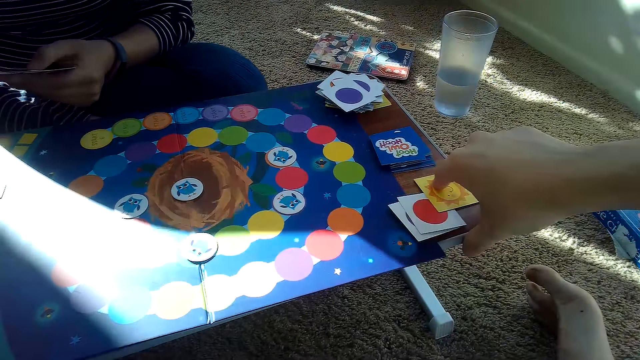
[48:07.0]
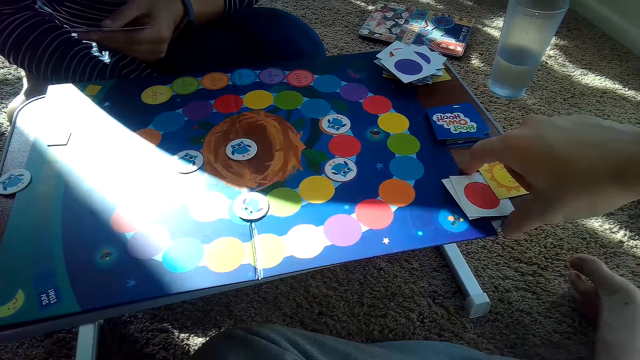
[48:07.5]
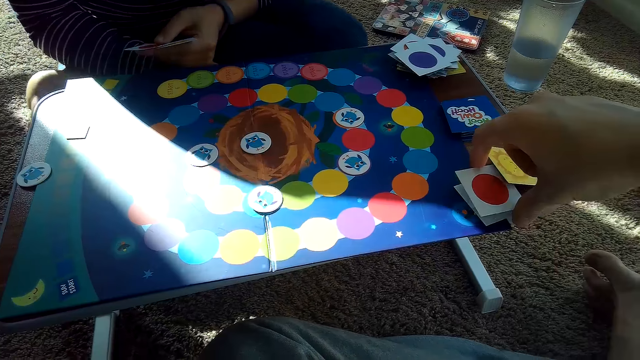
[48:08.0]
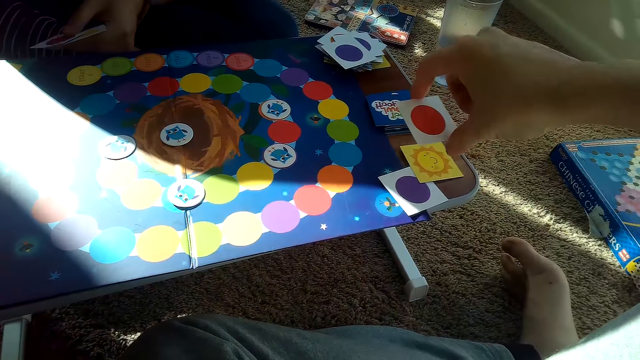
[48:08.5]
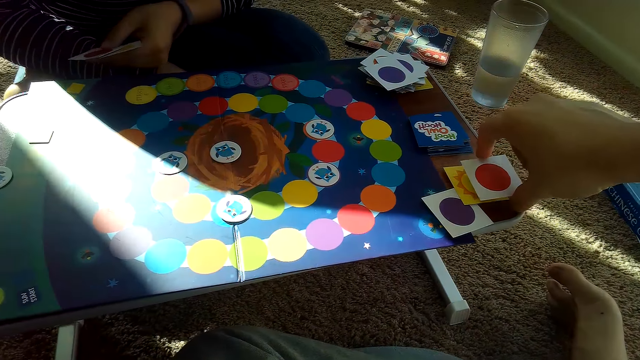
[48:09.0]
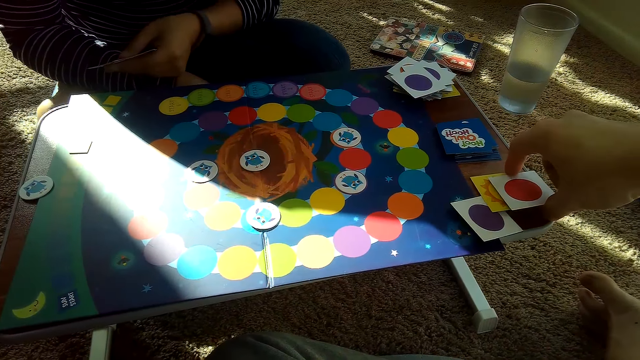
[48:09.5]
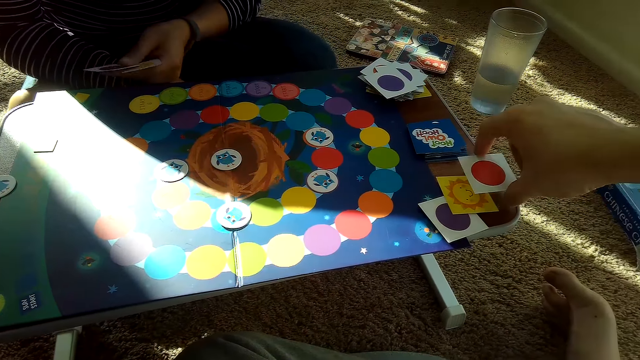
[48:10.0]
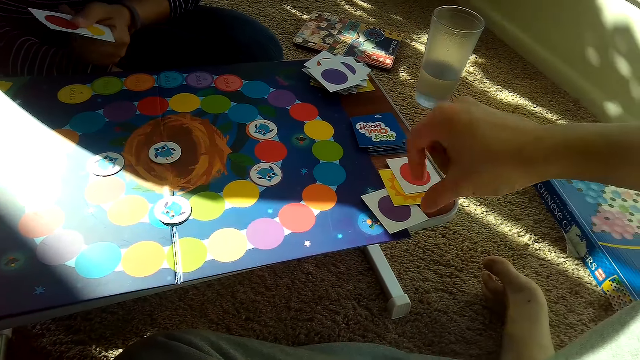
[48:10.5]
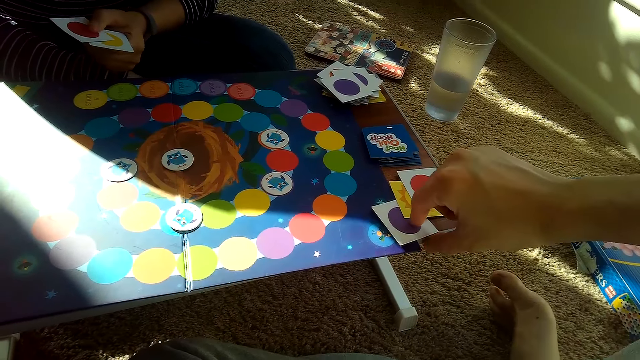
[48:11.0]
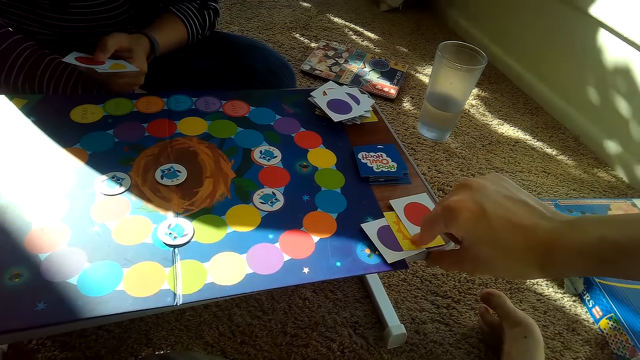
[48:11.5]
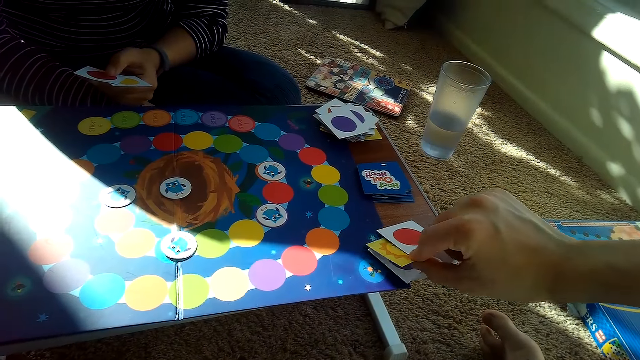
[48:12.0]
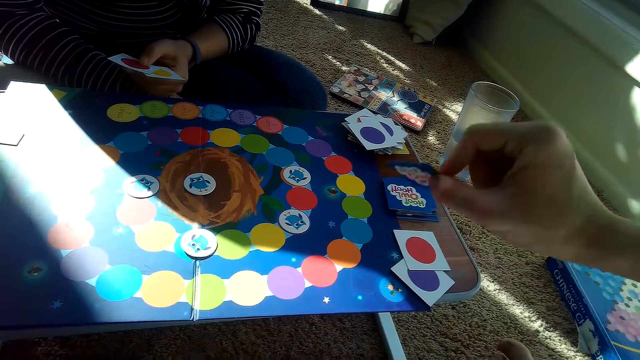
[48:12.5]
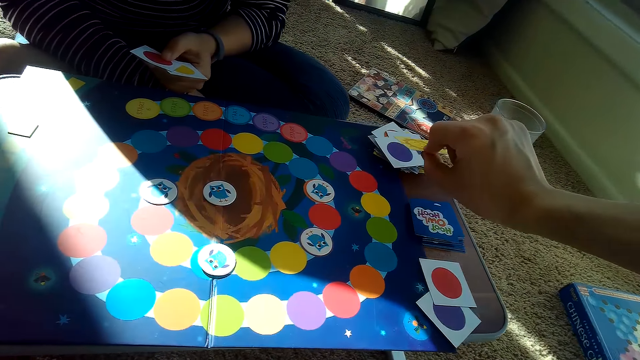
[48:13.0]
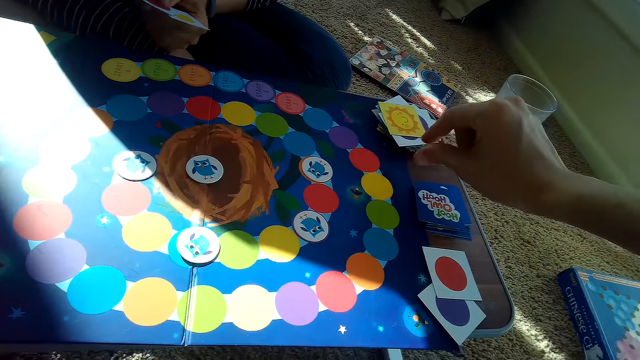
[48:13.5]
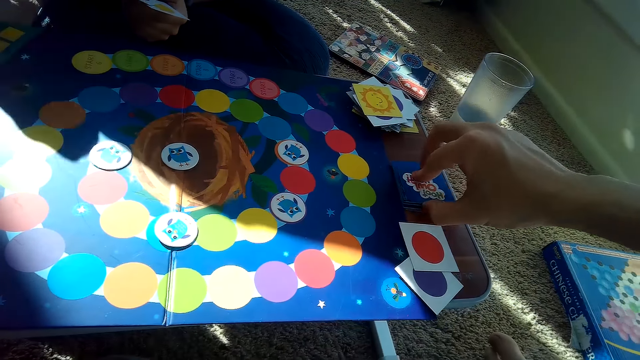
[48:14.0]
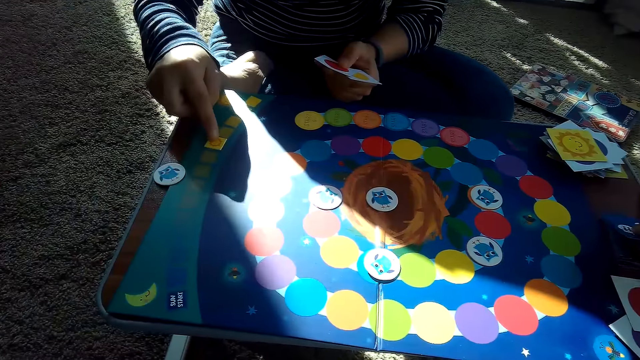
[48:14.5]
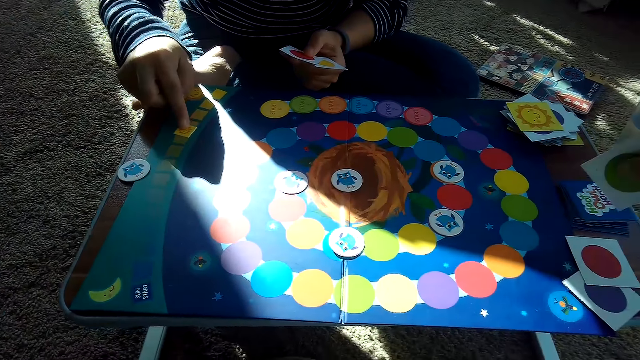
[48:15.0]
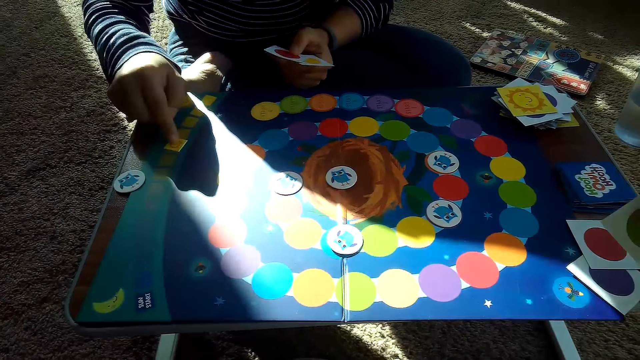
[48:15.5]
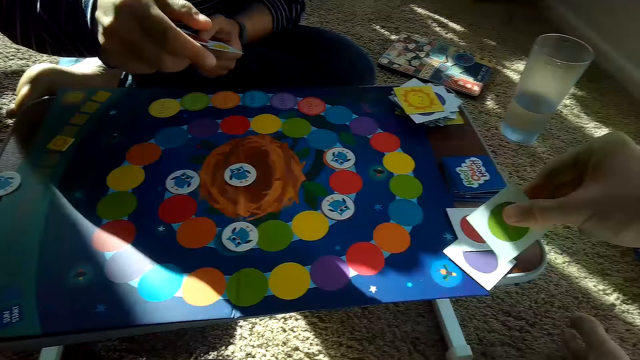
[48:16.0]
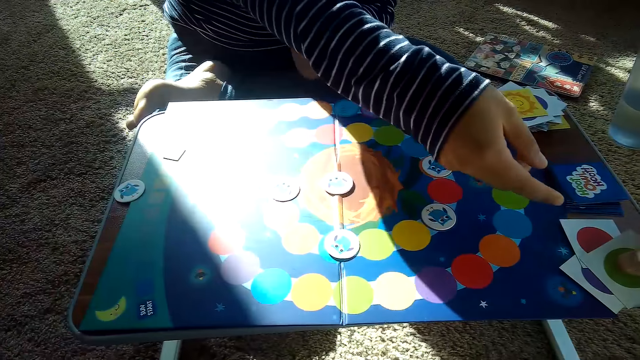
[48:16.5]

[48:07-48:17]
The camera wearer picks a card and drops the card. He picks a card from the stack of cards on the table with his right hand. He places the card on the partner's stack of cards on the table with his right hand. He picks a card from the stack of cards on the table with his right hand. The partner touches a card.

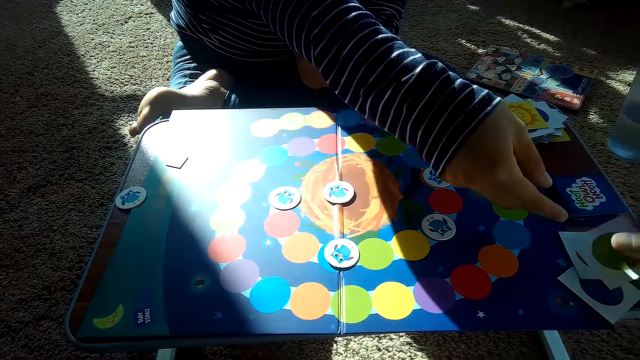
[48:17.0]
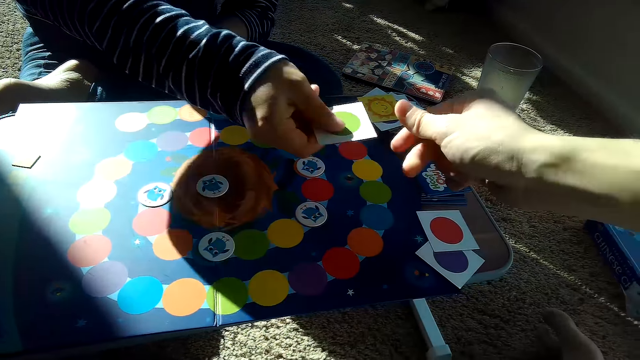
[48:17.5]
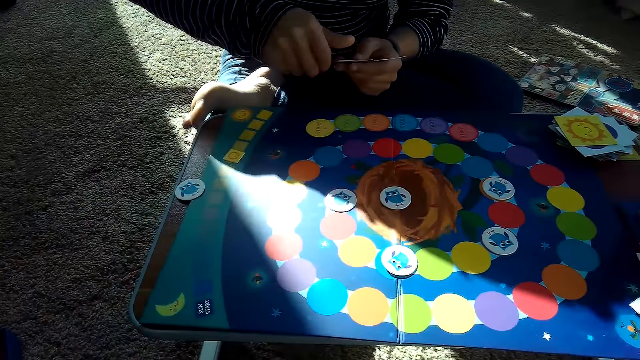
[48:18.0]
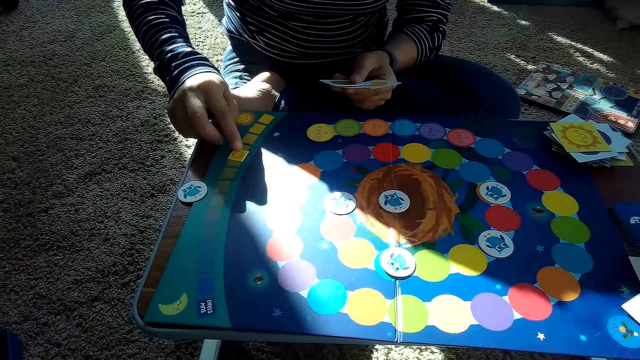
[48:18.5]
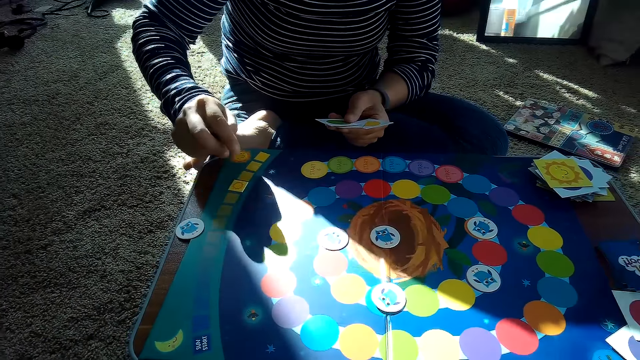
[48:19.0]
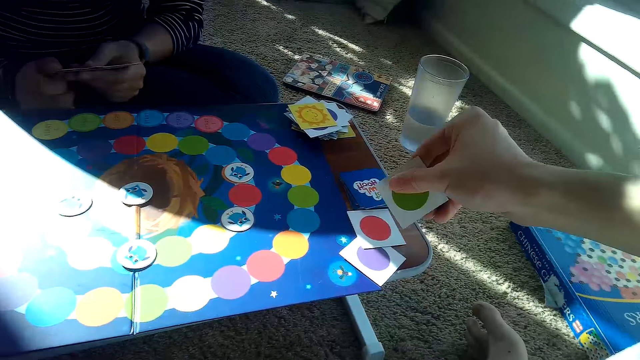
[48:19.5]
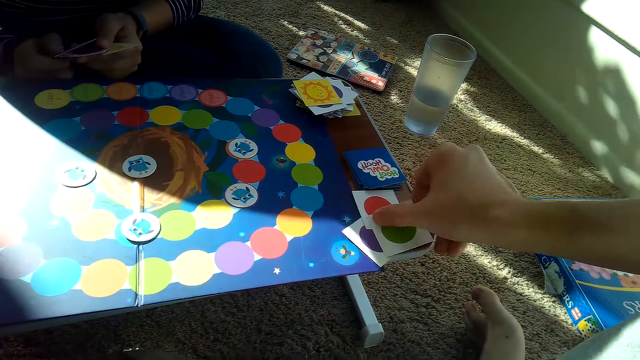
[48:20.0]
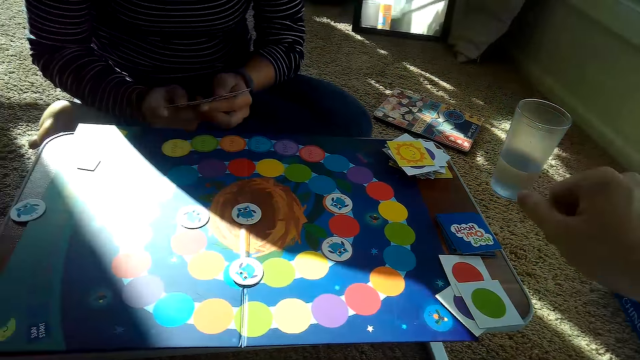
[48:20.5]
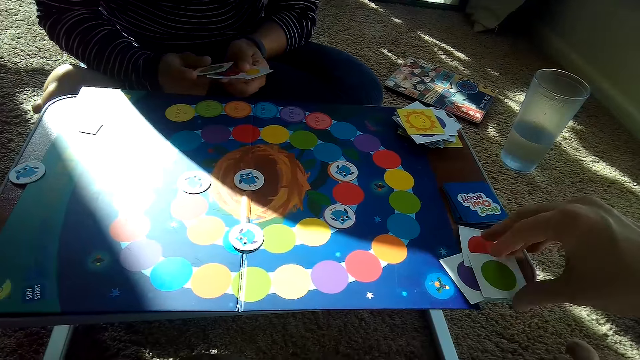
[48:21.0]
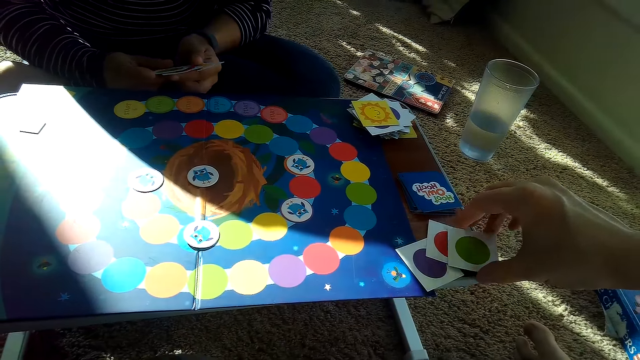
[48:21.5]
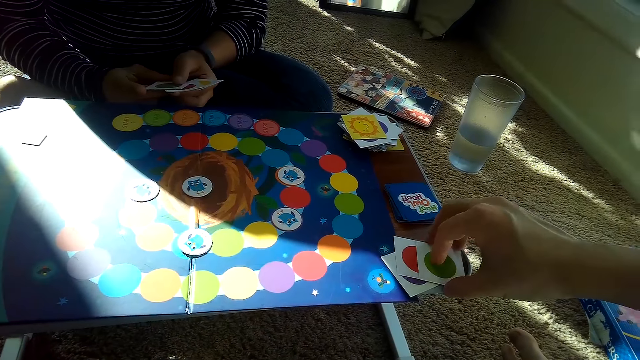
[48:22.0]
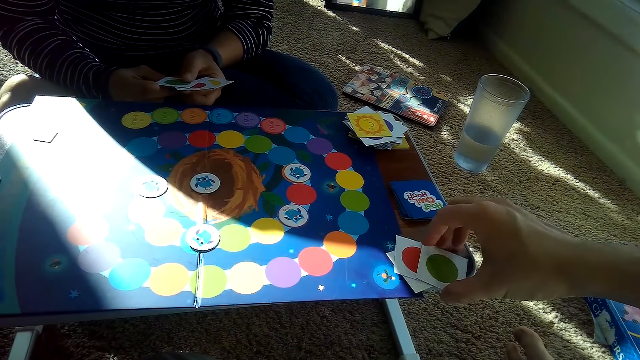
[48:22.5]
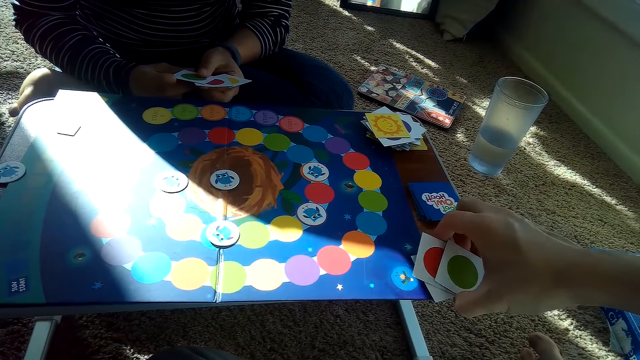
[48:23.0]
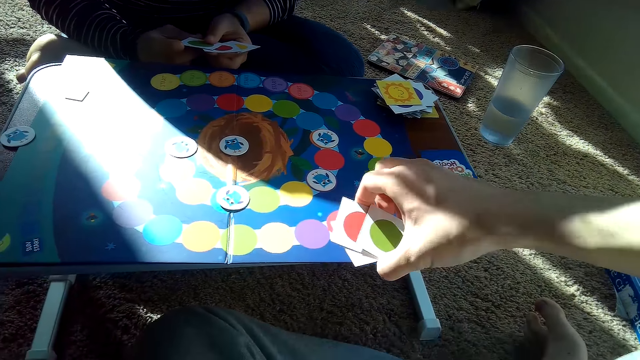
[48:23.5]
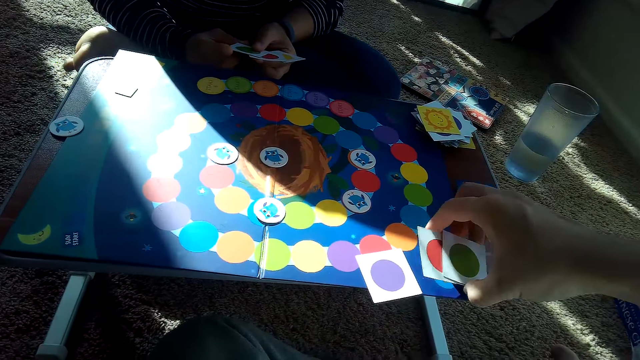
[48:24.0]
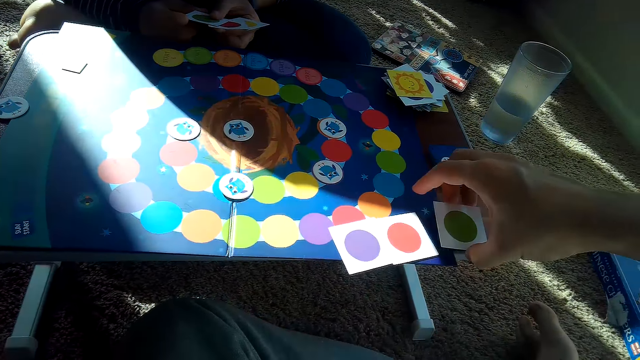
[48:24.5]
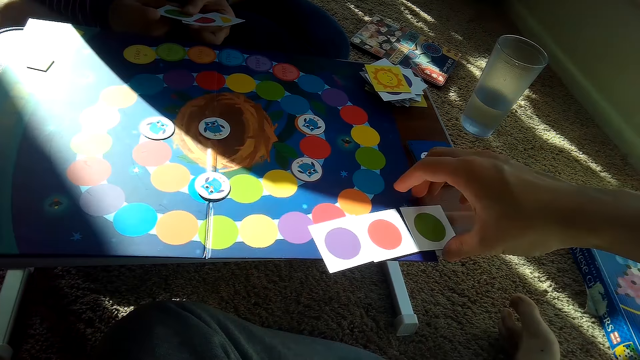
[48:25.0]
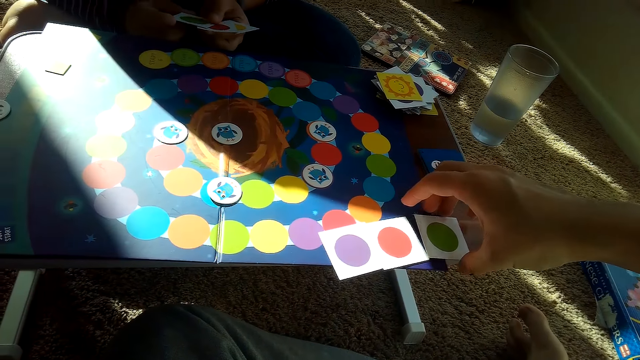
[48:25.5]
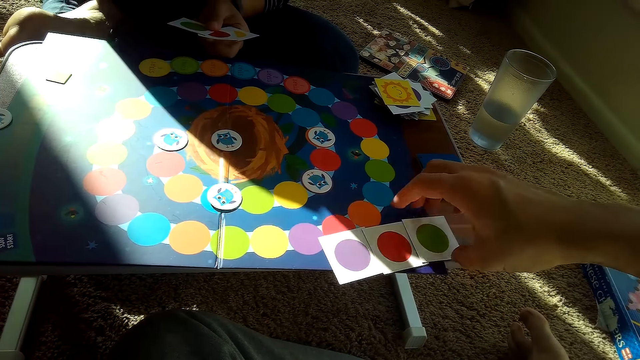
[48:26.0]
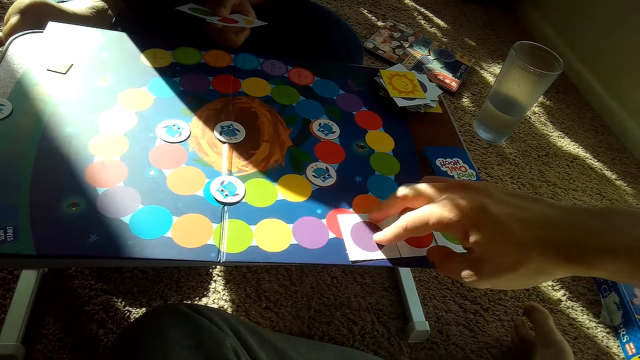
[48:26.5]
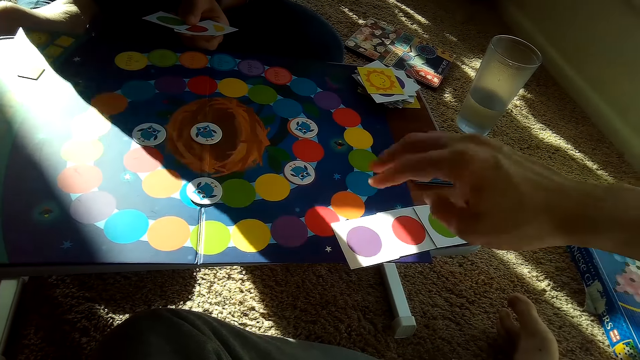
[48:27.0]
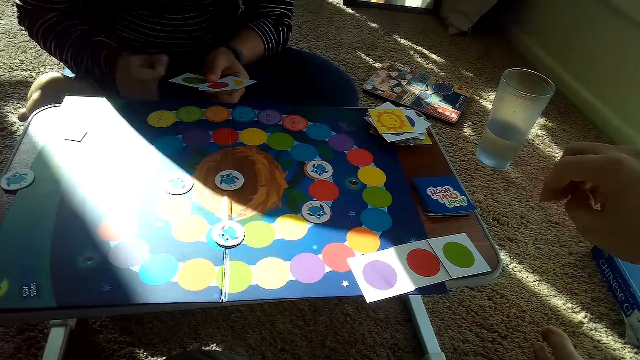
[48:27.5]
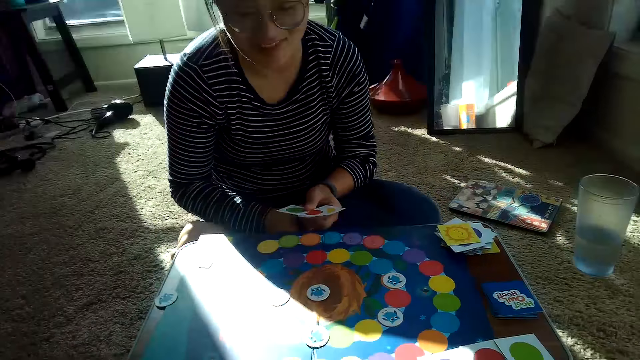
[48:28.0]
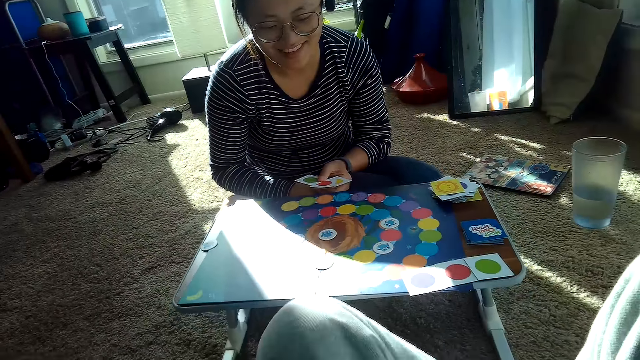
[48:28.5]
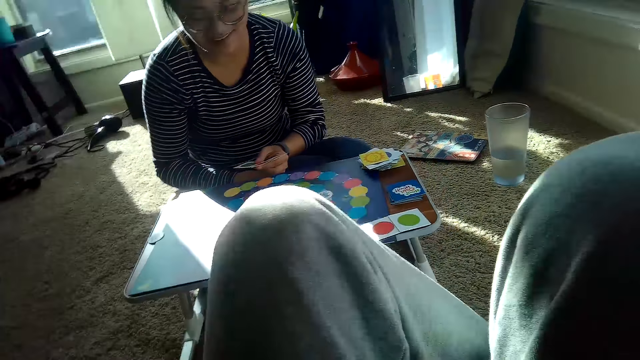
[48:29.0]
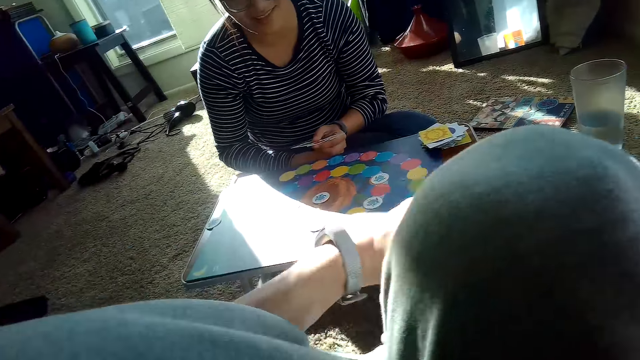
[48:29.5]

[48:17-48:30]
The camera wearer passes the card to the partner. He picks a card from the stack of cards on the table with his right hand. The partner moves a card on the game board. The camera wearer places the card in his hand on his stack of cards on the table. He places his stack of cards on the game board with his right hand. He picks the cards, arranges the card, and converses with the partner.
